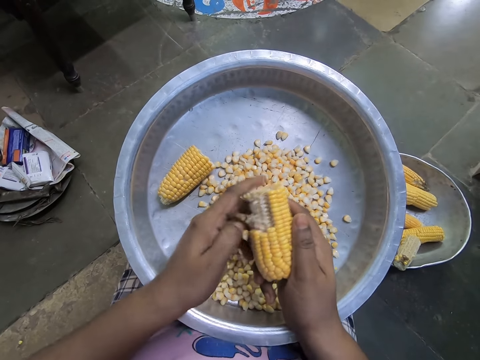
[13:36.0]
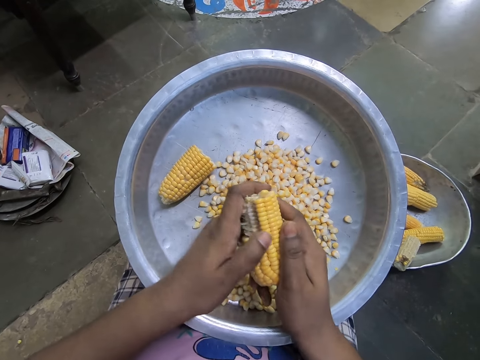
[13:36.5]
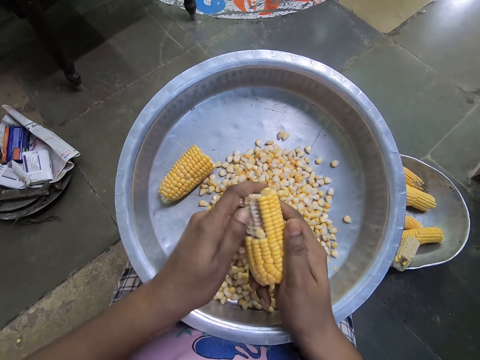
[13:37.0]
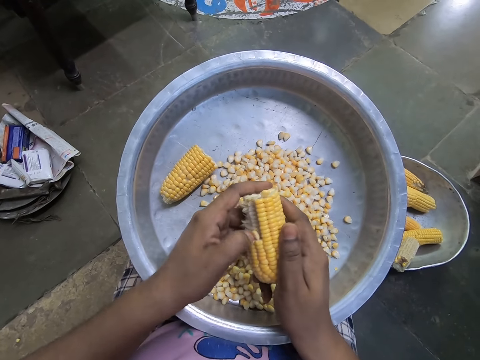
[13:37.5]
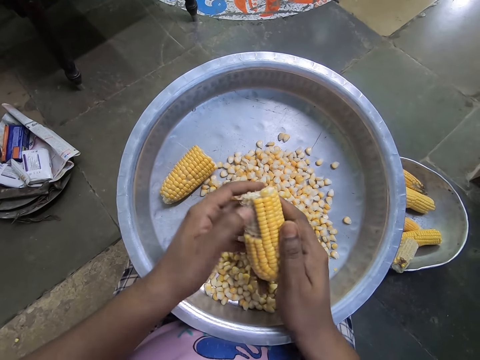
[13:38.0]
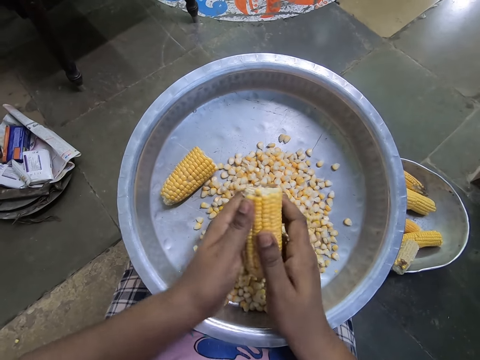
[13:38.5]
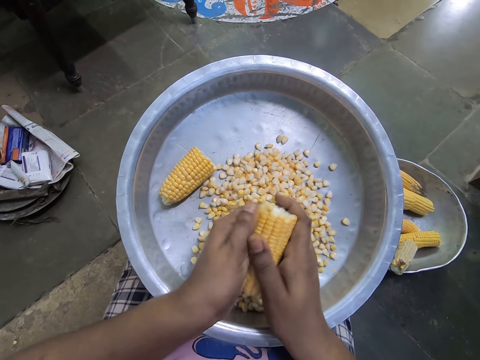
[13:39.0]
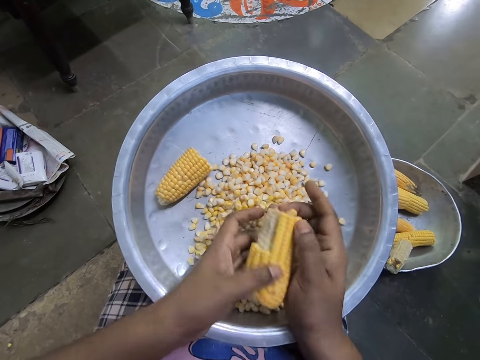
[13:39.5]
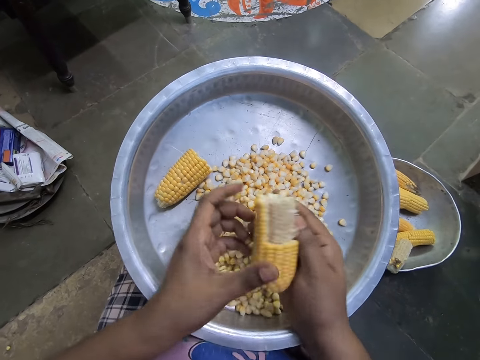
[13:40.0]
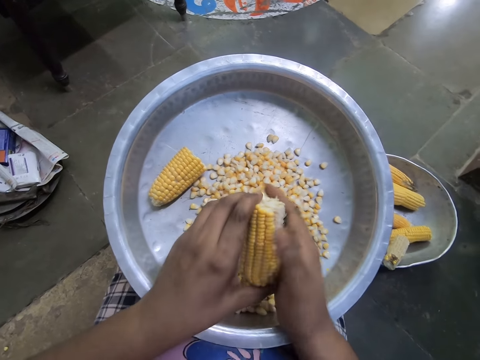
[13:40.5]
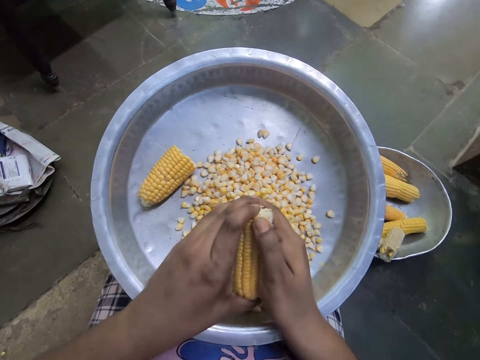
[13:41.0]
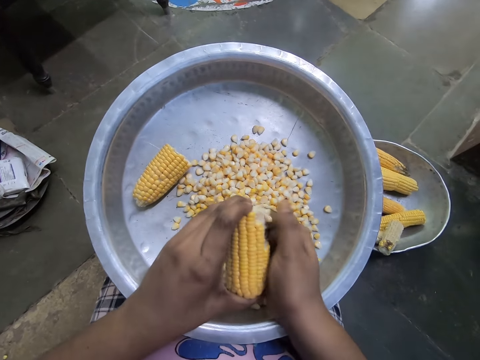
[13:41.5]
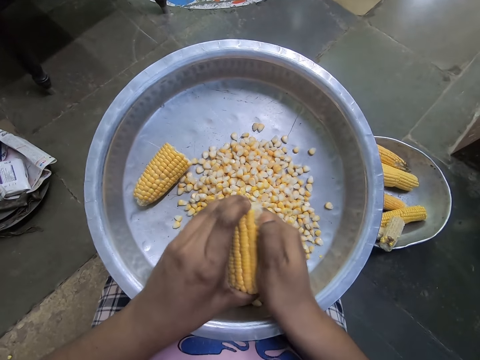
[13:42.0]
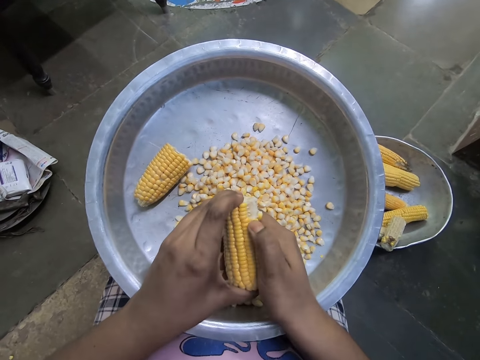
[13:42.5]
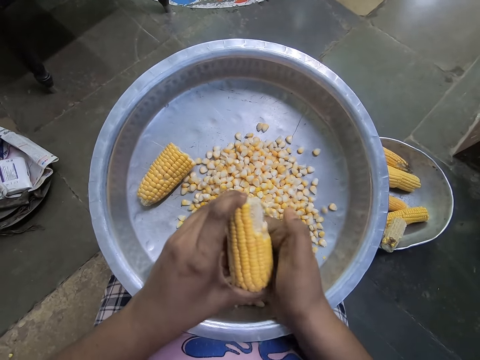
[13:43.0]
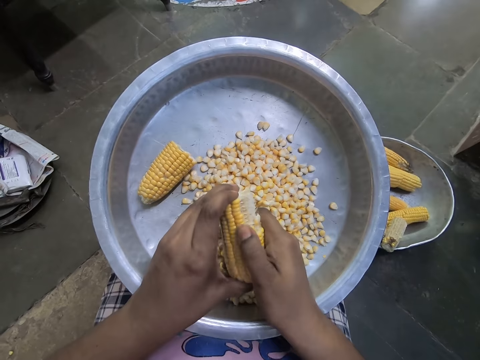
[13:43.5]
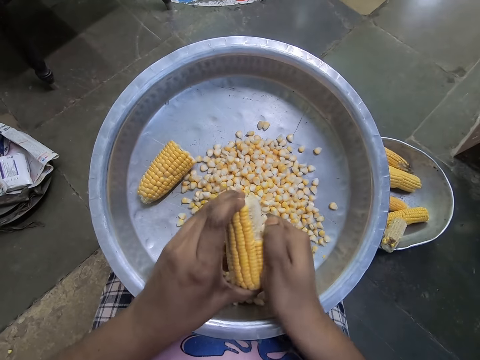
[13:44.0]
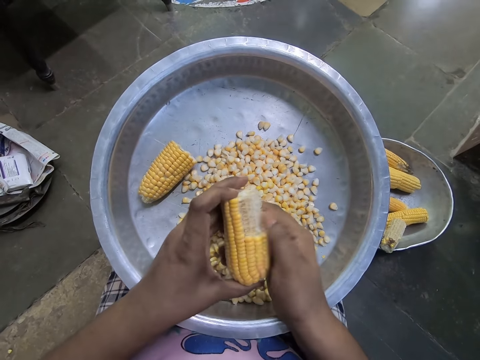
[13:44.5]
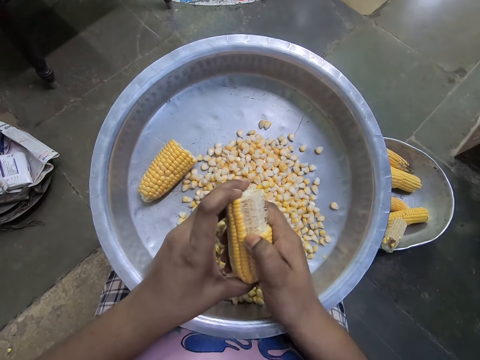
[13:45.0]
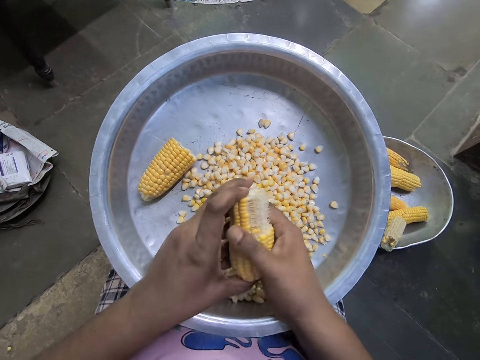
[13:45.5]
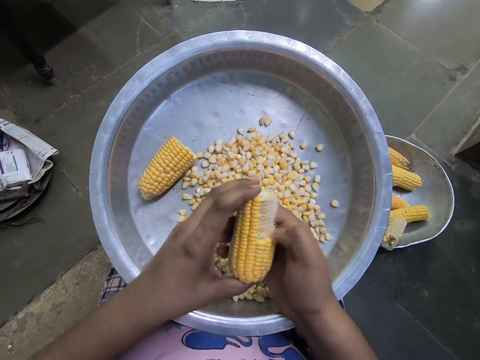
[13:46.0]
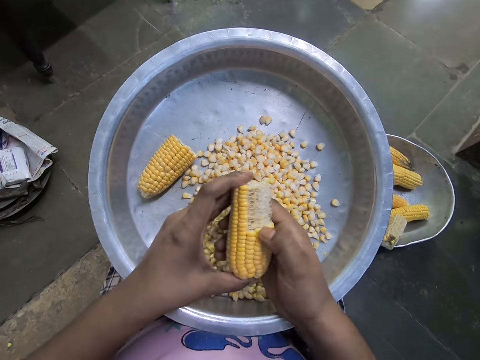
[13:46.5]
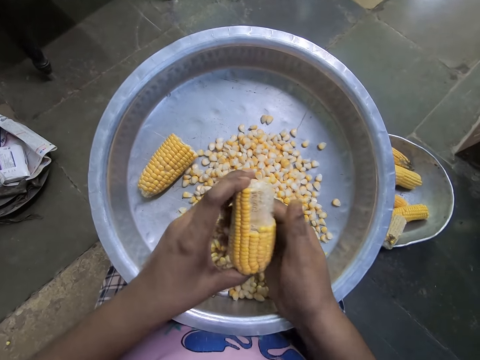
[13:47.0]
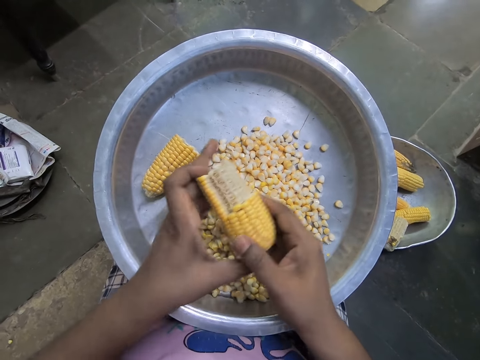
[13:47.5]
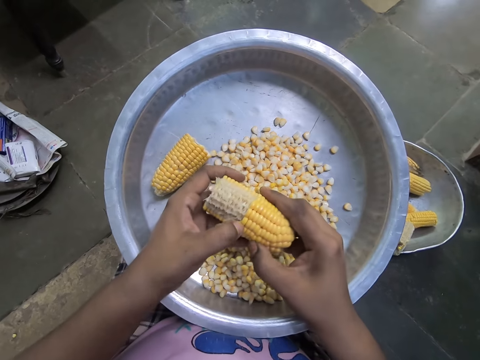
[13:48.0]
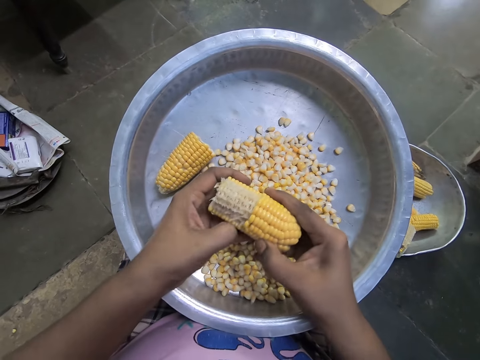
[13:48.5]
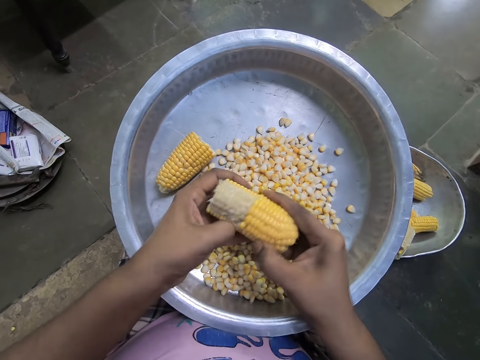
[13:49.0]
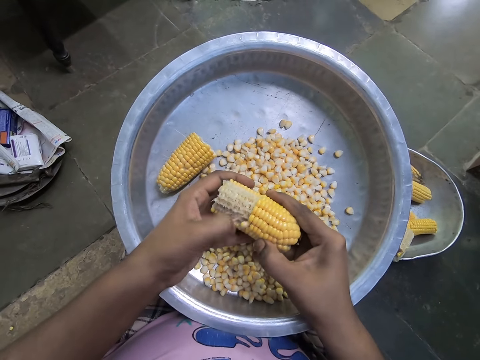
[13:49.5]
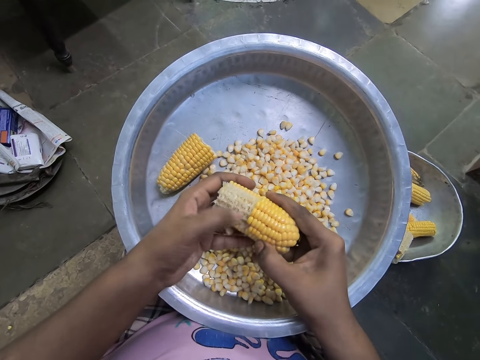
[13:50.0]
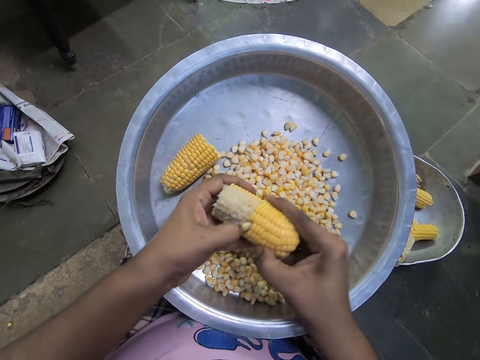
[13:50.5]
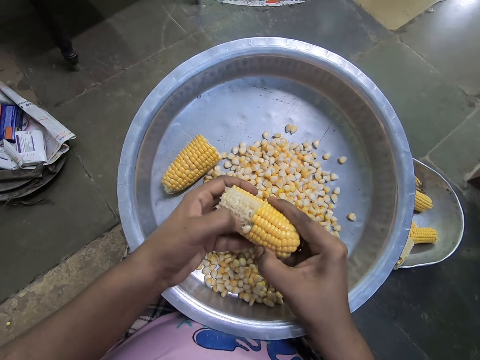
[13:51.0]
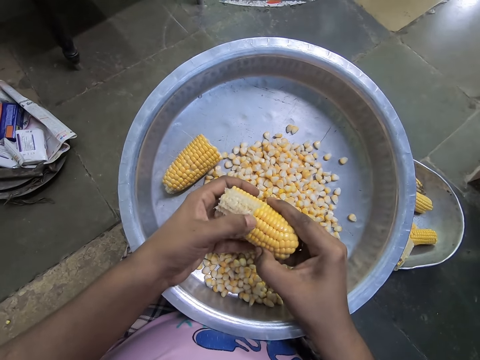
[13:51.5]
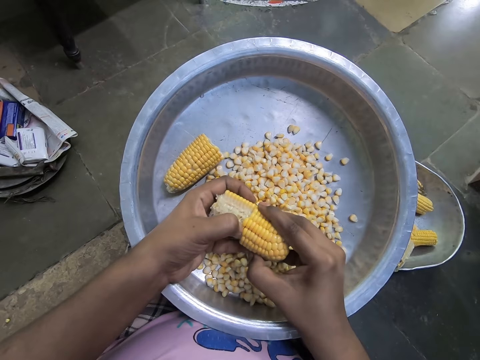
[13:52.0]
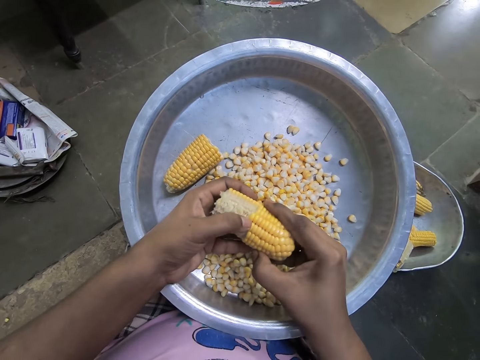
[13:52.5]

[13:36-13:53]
The camera wearer rotates the corn in her hands. She removes corn grains from the corncob in her left hand with her right hand into the bowl on her lap. She rotates the corncob in her hands. She shells corn from the corncob into a stainless tray on her lap with her left hand.

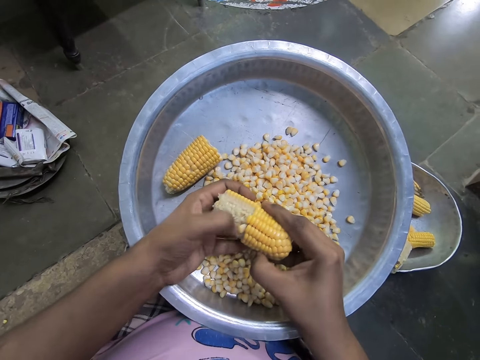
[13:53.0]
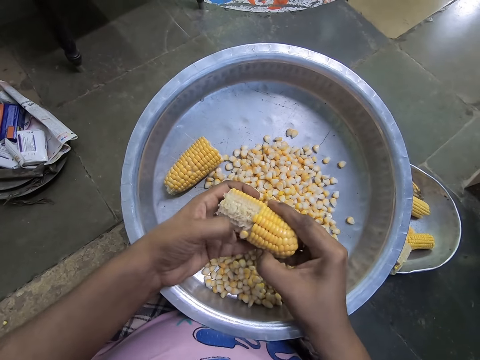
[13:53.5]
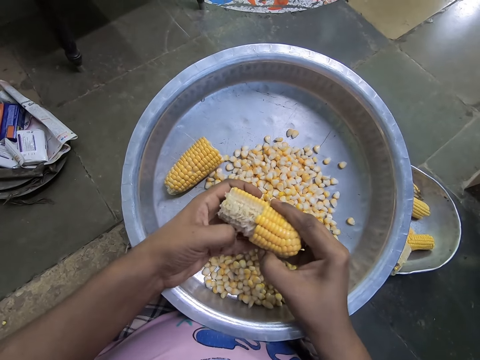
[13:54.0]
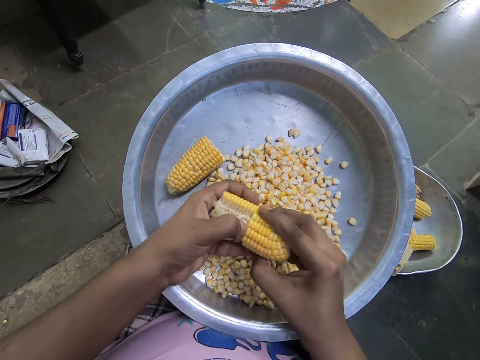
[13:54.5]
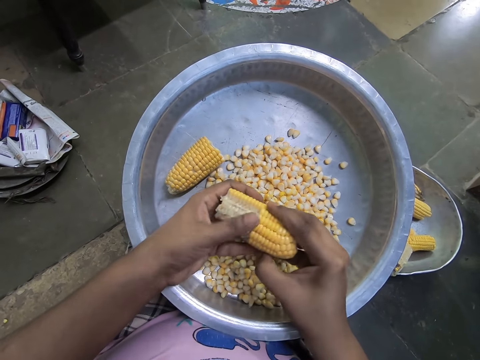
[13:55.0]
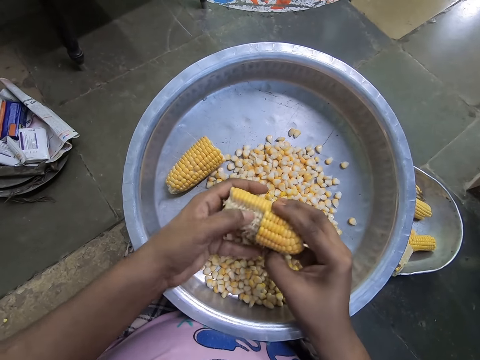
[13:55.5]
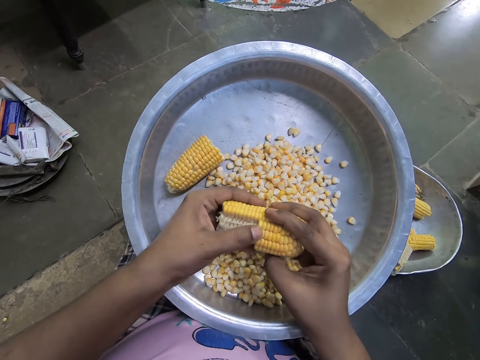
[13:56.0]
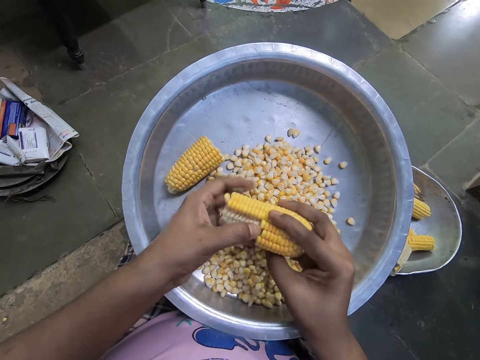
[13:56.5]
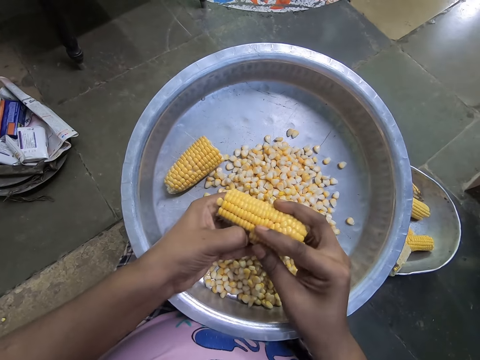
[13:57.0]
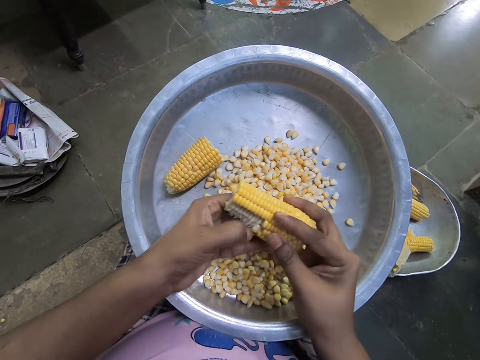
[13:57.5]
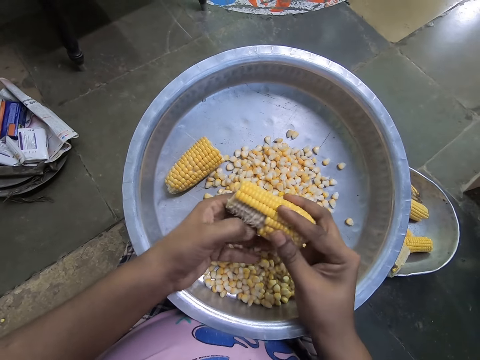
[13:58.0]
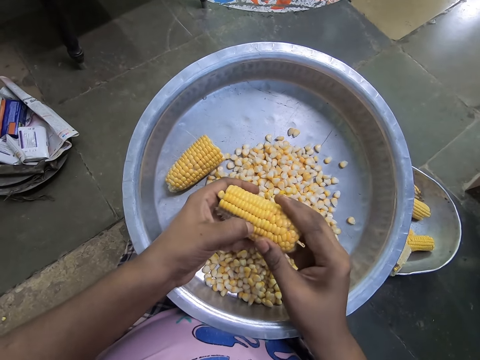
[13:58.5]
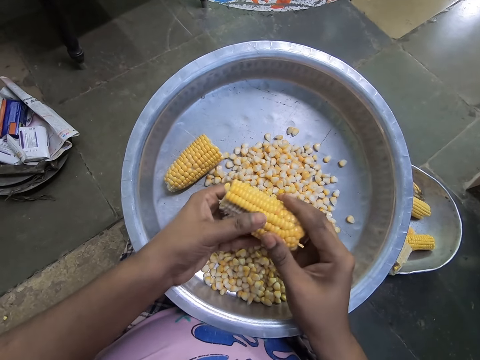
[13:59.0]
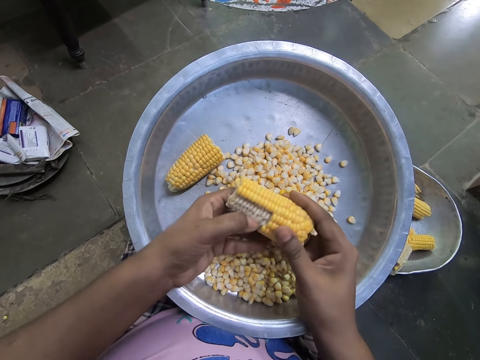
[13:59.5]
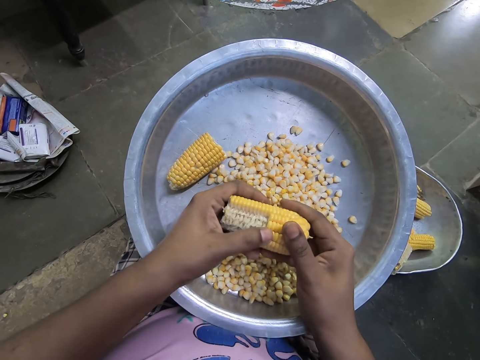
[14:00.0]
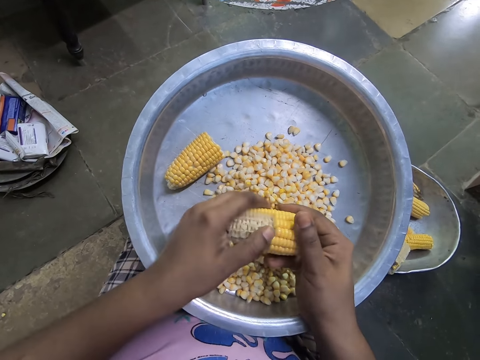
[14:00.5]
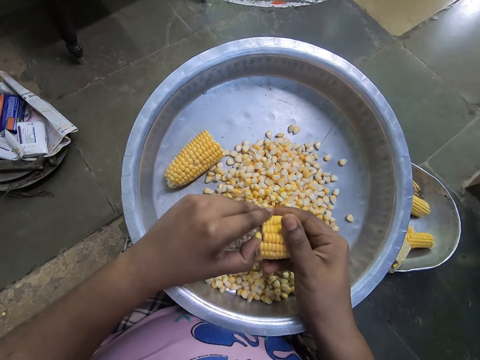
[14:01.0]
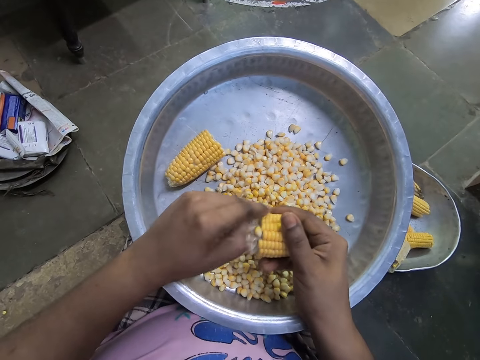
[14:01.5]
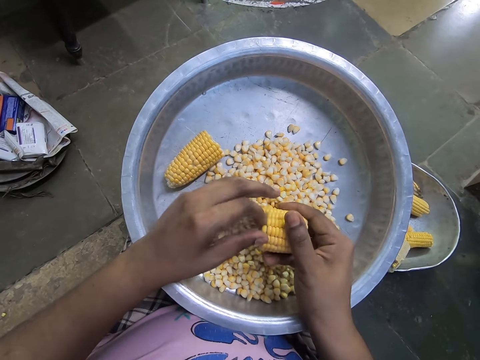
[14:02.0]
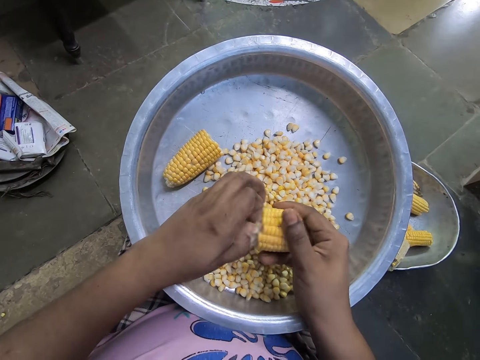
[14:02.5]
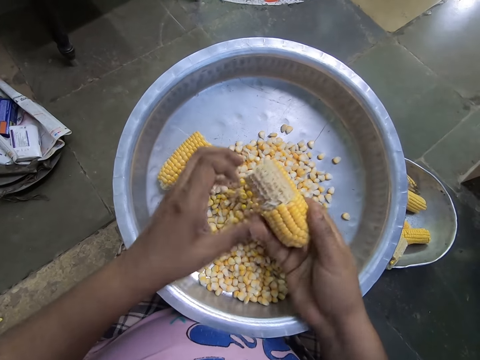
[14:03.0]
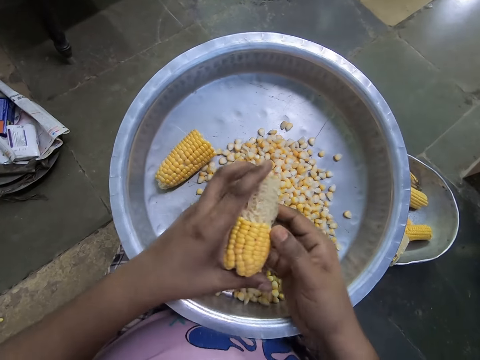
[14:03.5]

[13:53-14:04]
The camera wearer rotates the corncob in her hands.
